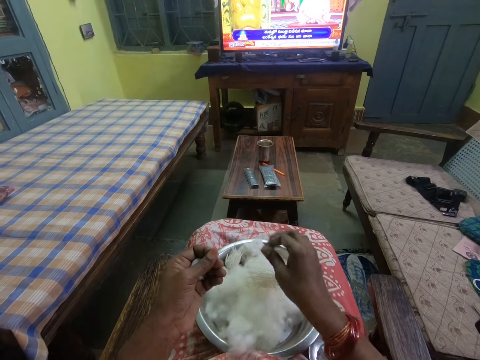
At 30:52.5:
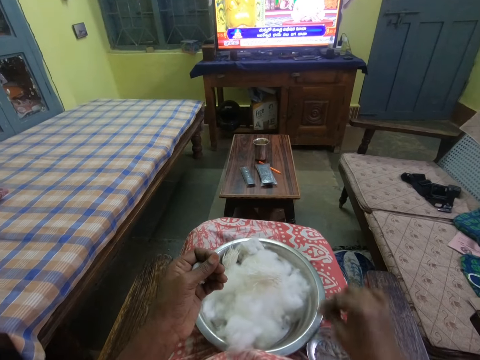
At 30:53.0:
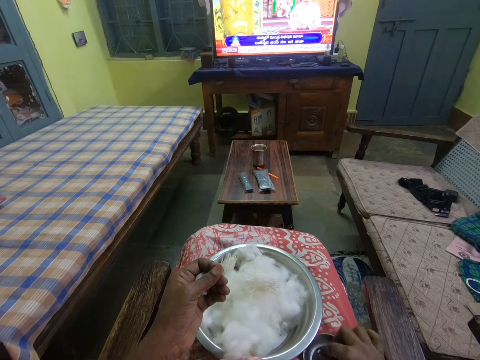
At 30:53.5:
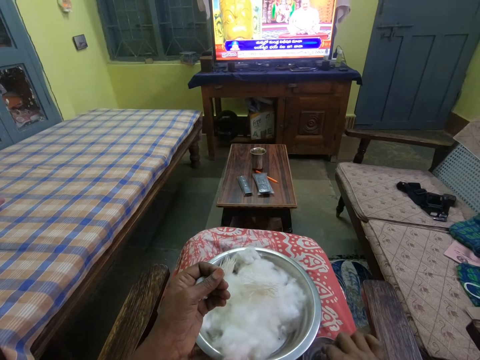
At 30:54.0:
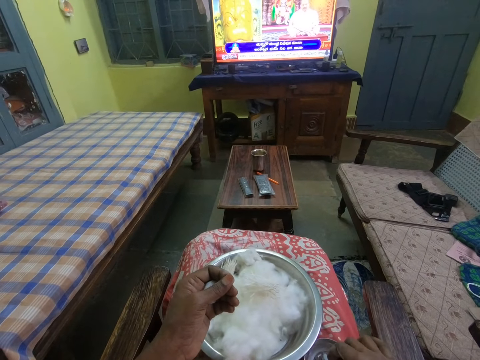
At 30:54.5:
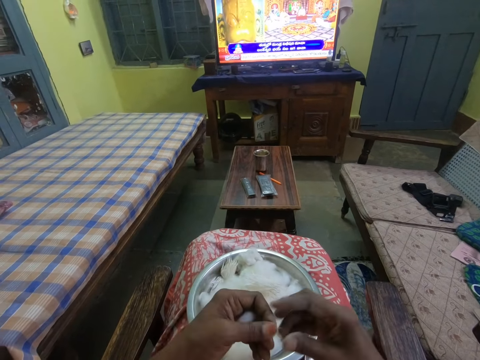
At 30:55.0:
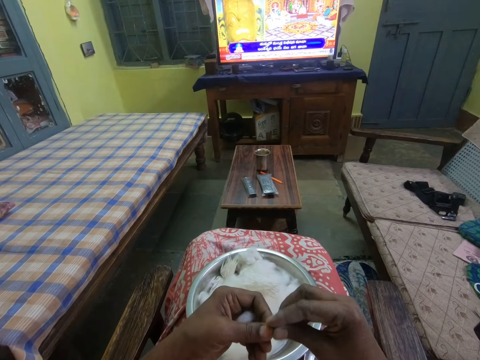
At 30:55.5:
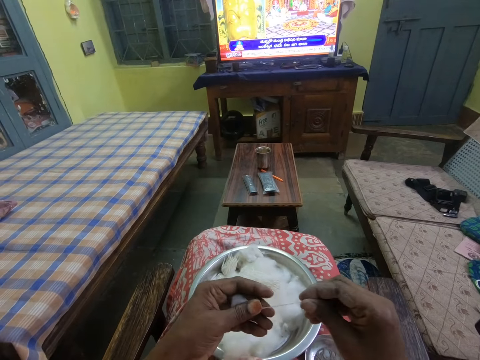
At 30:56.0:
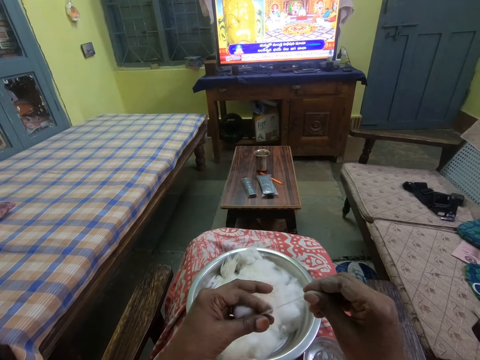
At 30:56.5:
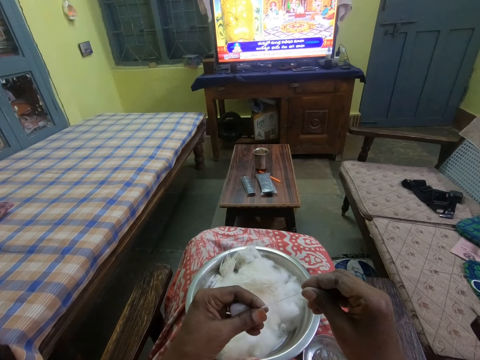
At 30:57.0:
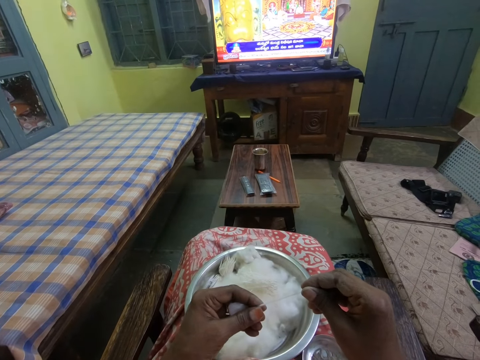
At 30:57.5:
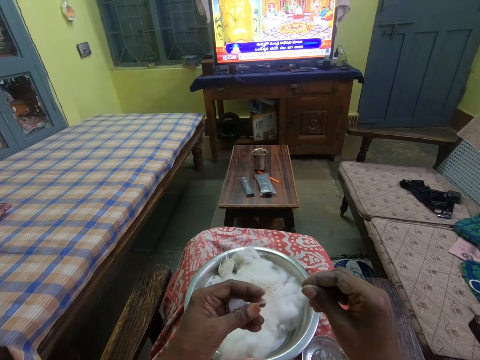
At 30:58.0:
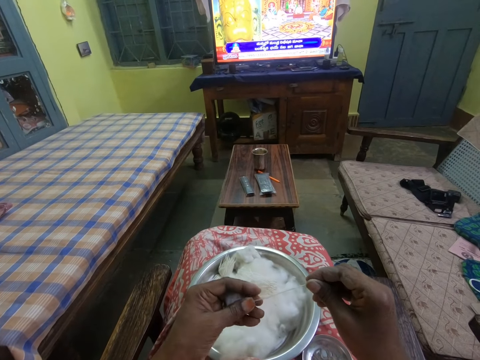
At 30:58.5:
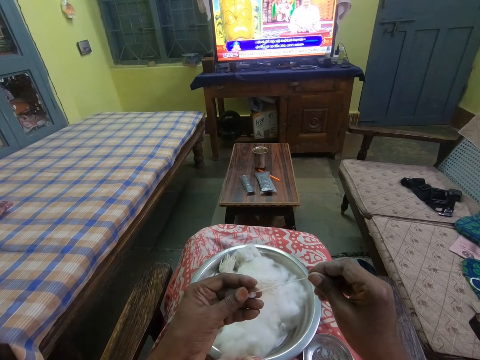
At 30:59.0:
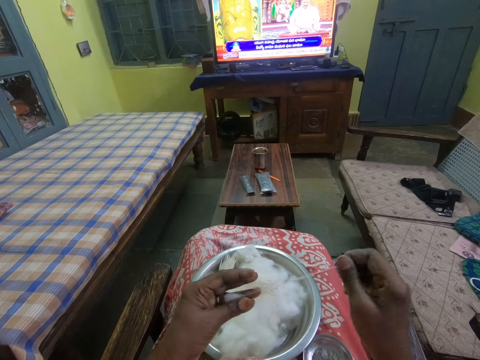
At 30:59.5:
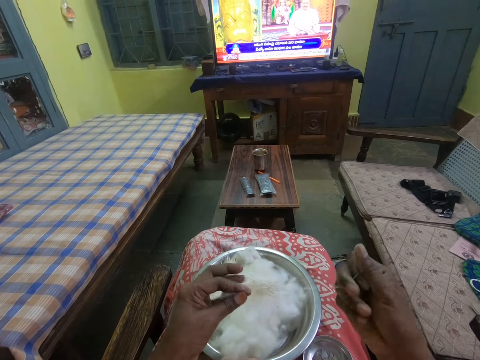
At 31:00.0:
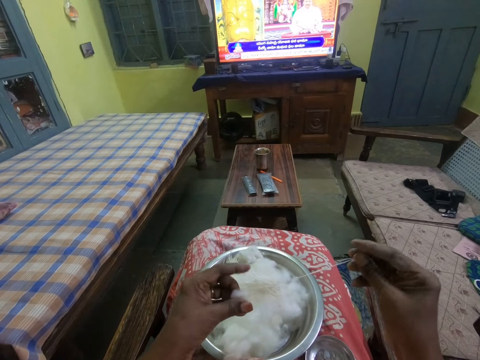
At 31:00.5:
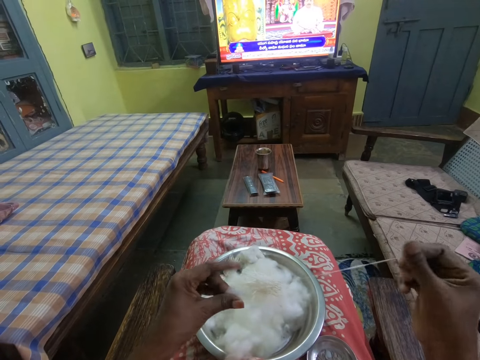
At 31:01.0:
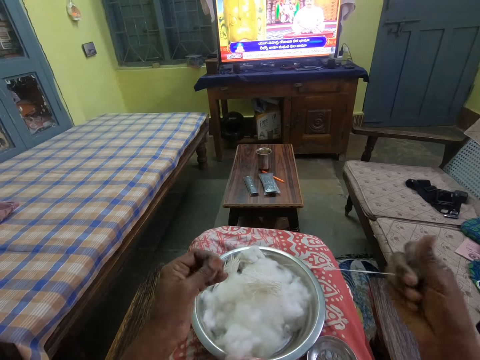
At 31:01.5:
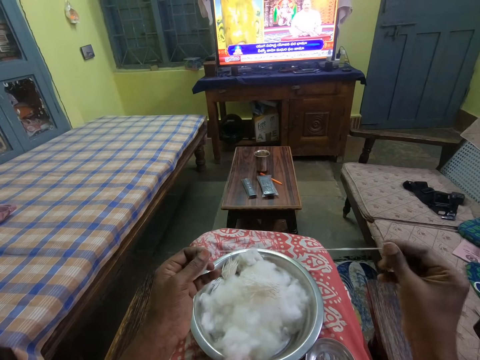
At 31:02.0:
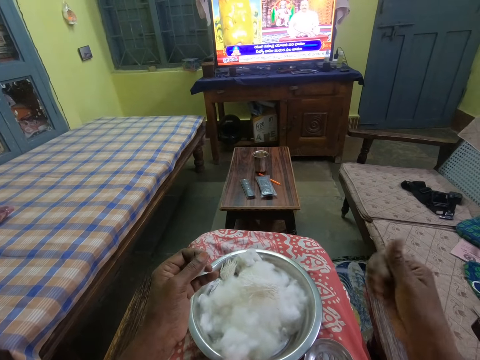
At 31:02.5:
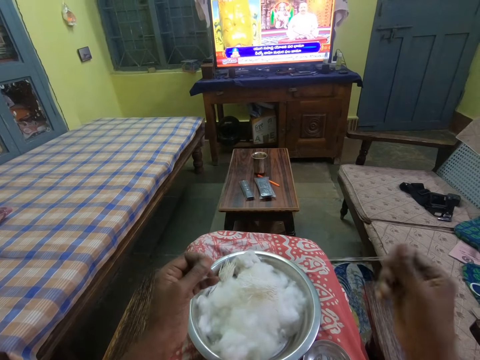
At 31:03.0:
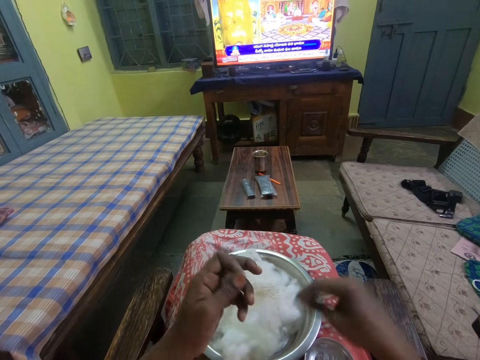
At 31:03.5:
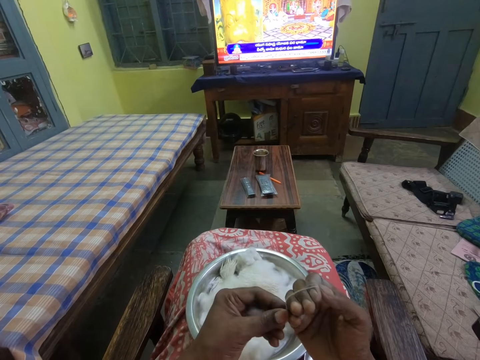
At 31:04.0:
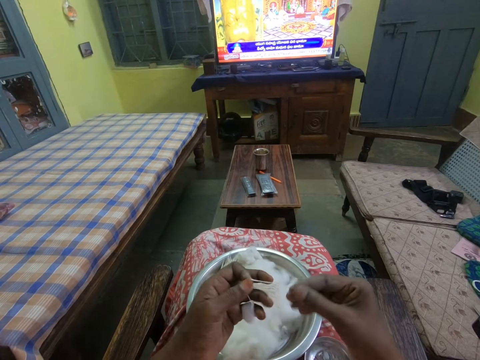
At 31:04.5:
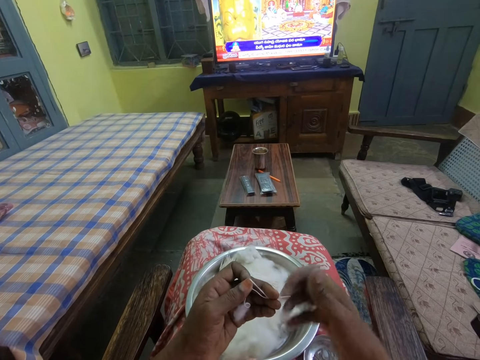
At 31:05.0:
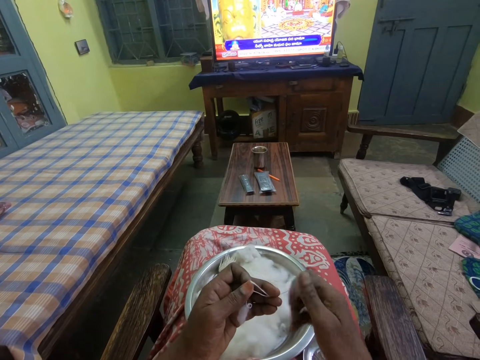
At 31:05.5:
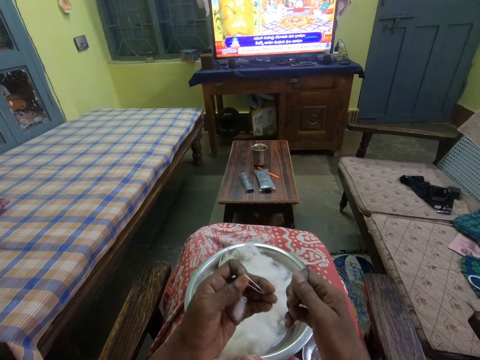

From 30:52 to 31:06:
The camera wearer drops the thread in the bowl. She dips her fingers inside the oil. She pulls a thread from the cotton. She rolls the cotton with her hands. She twists the thread.

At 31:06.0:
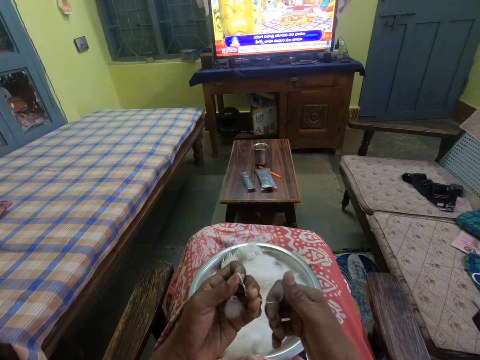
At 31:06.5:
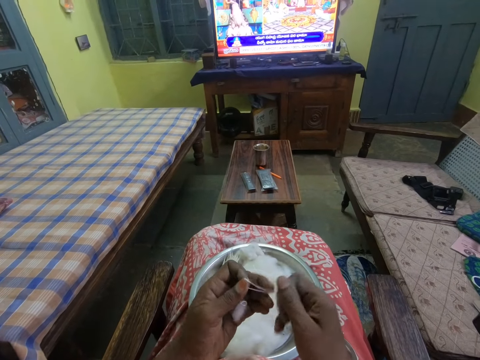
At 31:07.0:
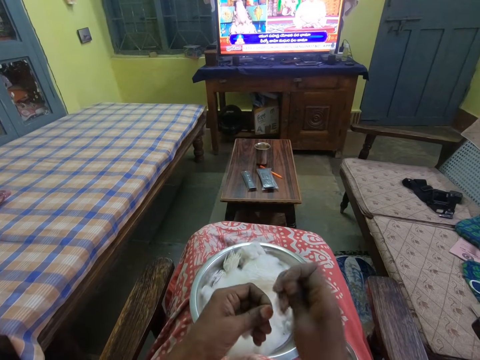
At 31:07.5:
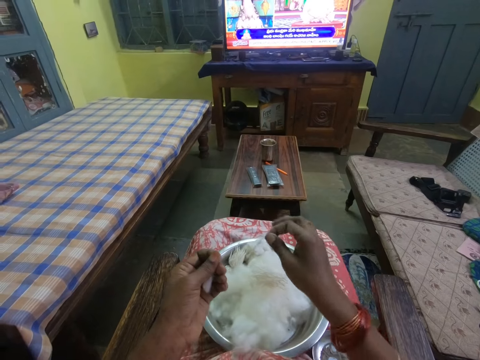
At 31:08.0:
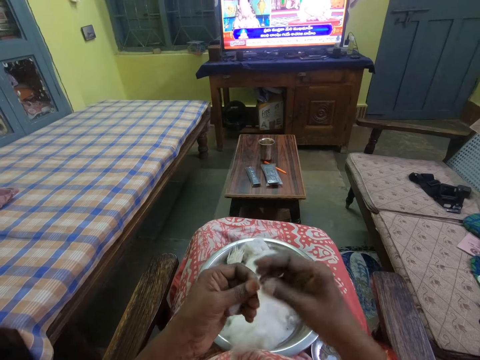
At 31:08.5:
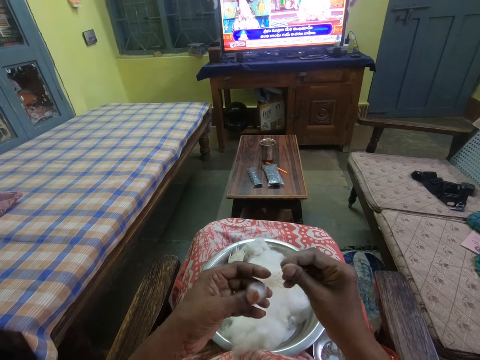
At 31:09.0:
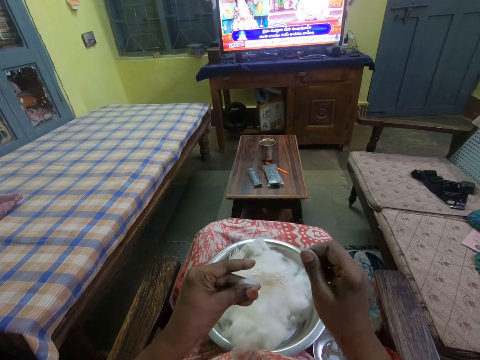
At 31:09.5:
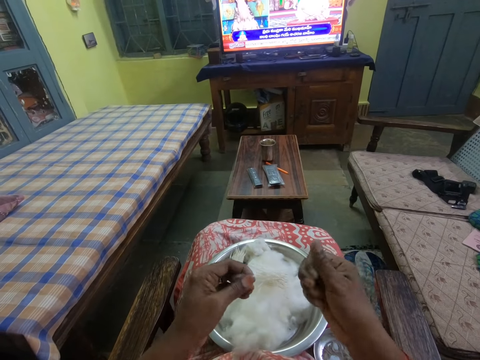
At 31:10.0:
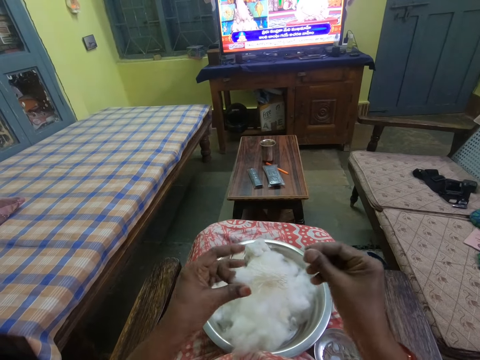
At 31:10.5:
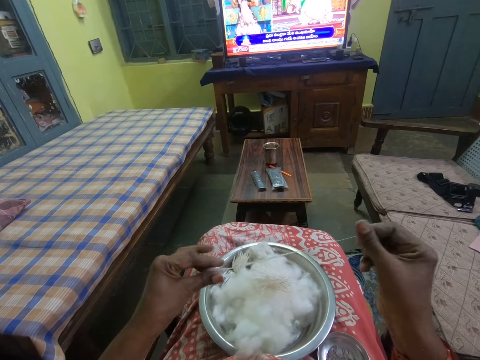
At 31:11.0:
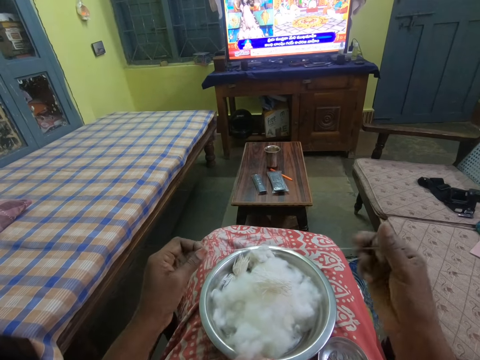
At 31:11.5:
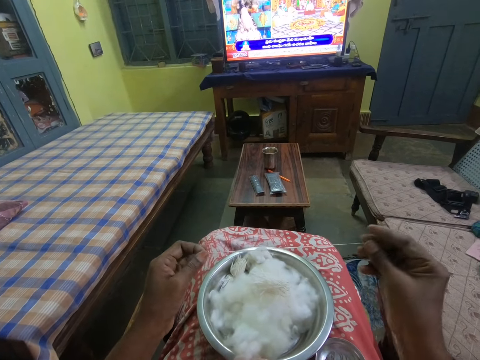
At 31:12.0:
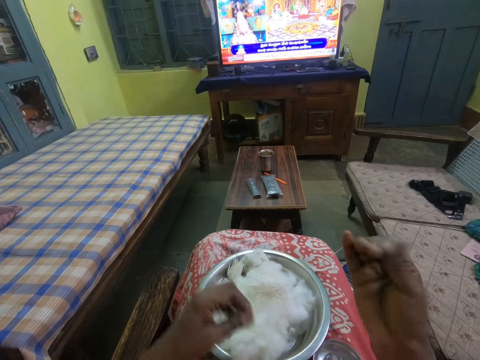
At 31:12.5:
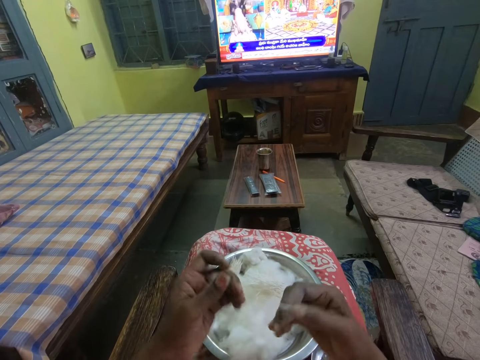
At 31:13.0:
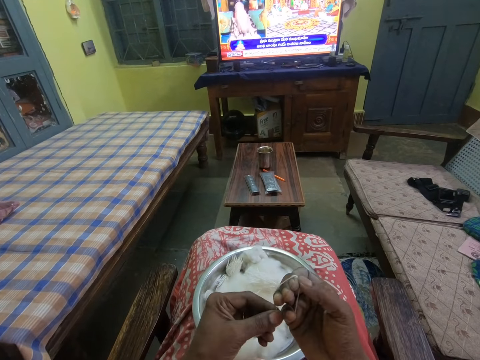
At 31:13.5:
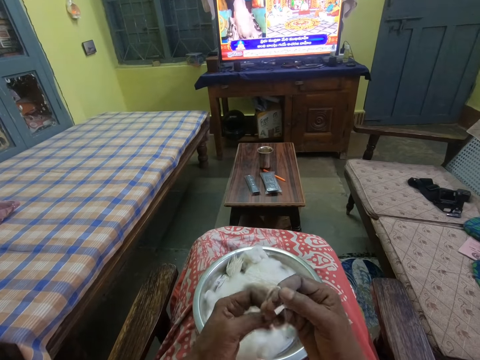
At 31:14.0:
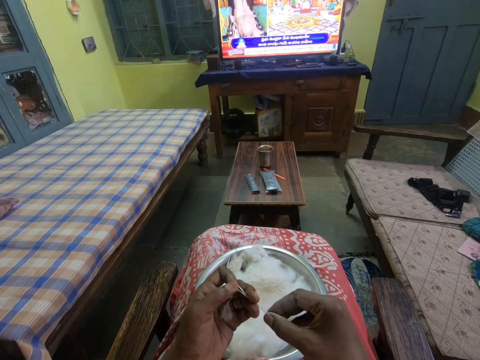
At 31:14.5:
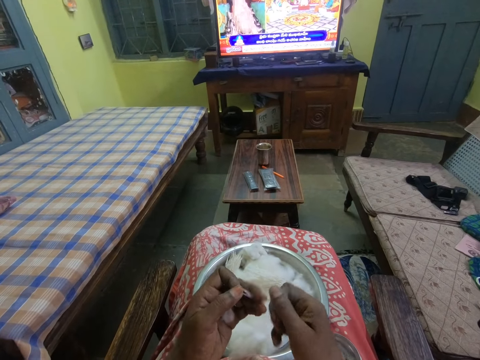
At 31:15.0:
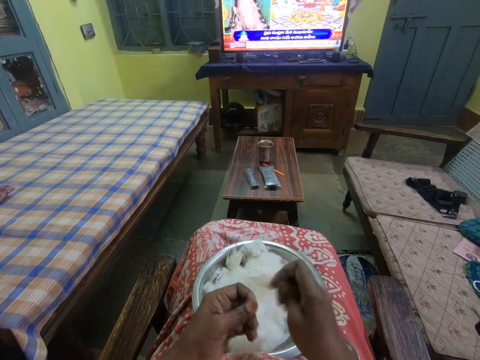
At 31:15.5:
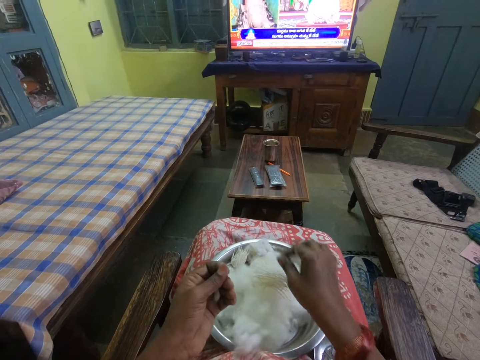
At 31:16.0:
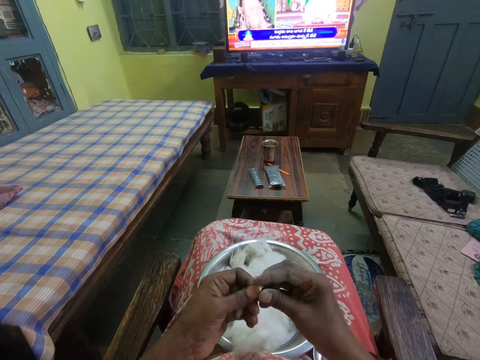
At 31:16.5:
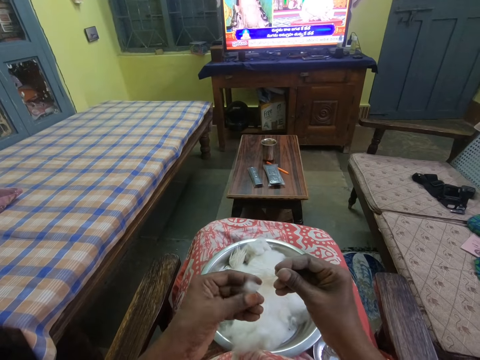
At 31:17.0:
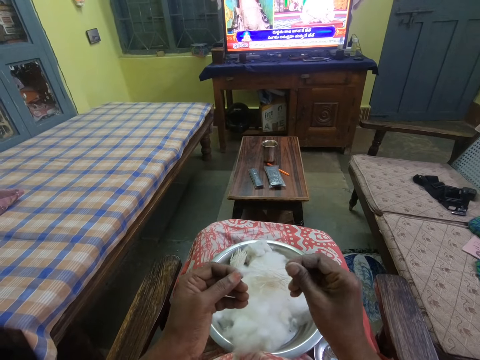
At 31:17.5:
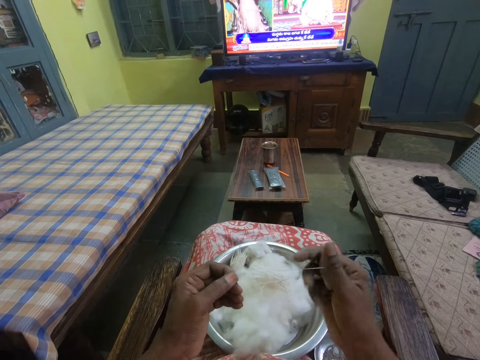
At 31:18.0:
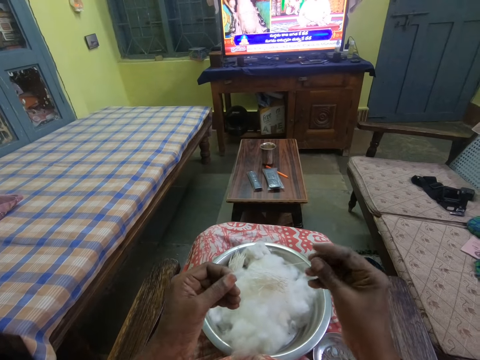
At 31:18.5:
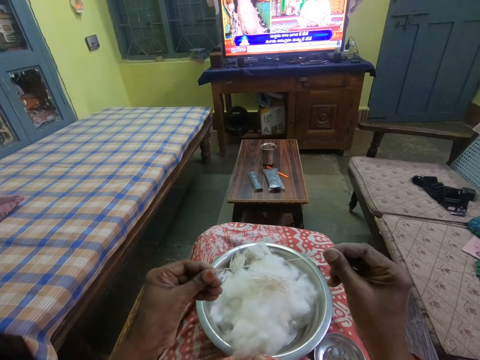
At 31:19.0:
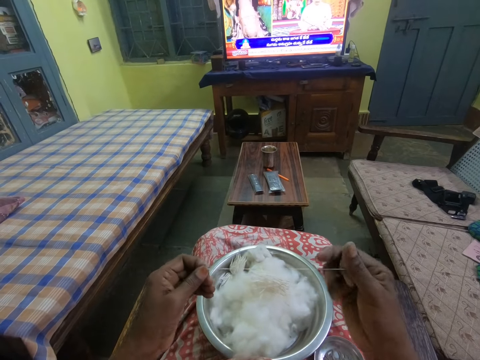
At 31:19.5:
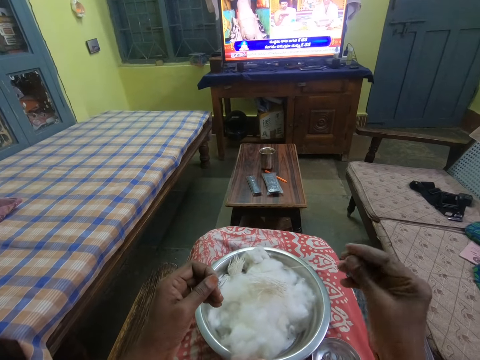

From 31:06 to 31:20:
The camera wearer cuts the cotton with her hands. She drops the thread in the bowl. She rolls the cotton with her hands. She twists the thread. She cuts the cotton with her hands. She drops the thread in the bowl. She rolls the cotton with her hands. She pulls a thread from the cotton.
